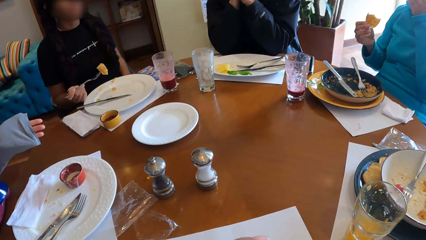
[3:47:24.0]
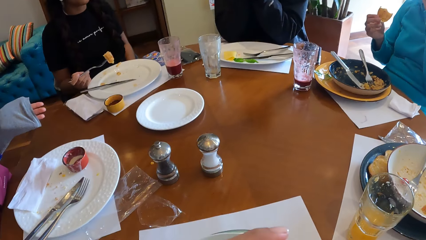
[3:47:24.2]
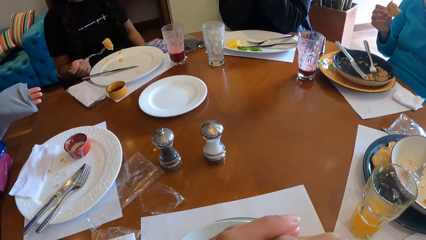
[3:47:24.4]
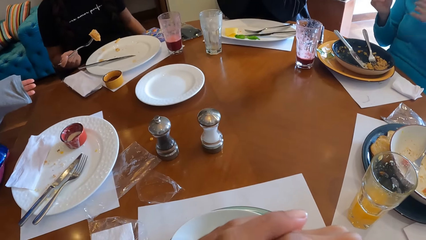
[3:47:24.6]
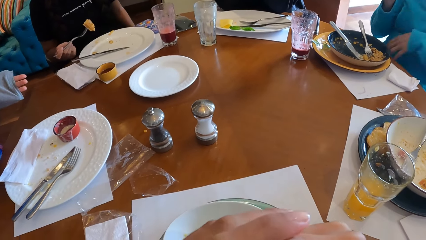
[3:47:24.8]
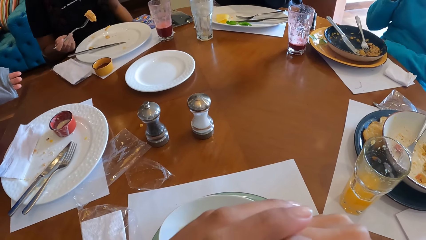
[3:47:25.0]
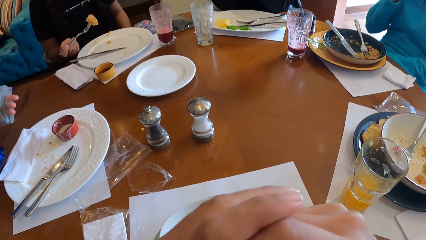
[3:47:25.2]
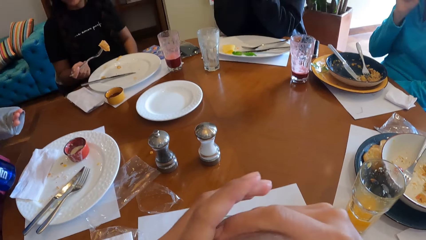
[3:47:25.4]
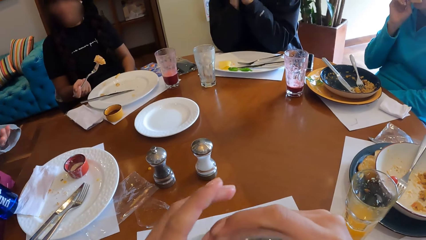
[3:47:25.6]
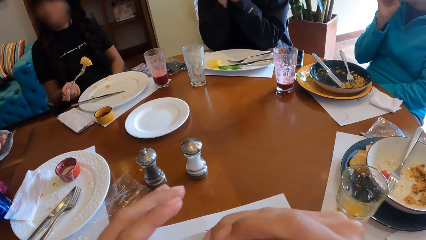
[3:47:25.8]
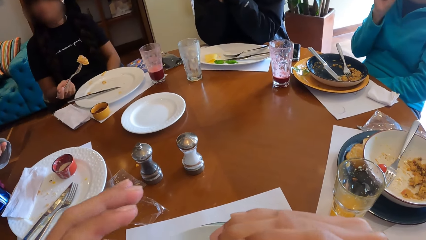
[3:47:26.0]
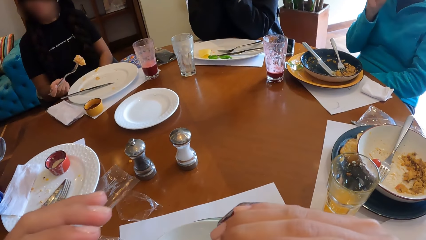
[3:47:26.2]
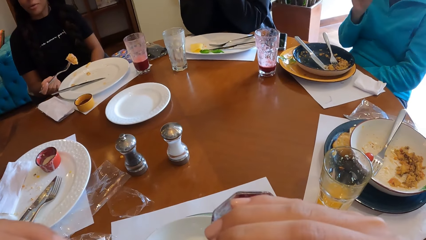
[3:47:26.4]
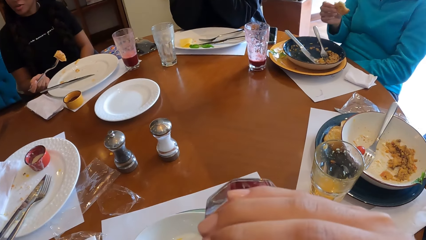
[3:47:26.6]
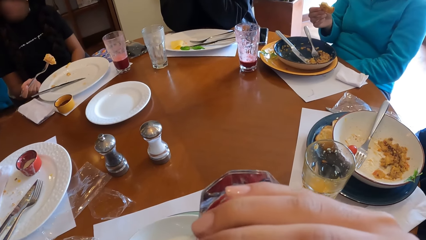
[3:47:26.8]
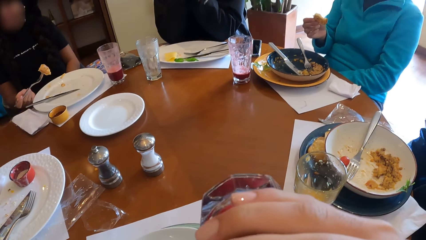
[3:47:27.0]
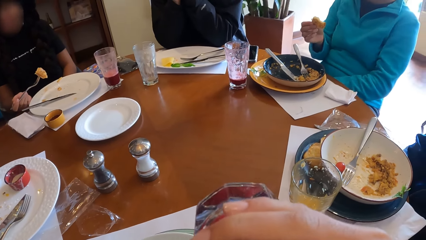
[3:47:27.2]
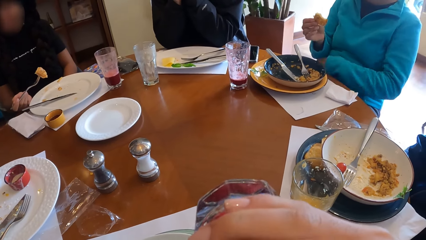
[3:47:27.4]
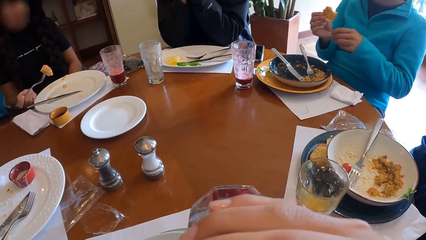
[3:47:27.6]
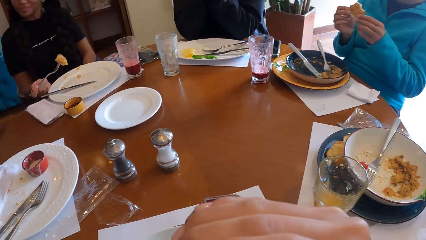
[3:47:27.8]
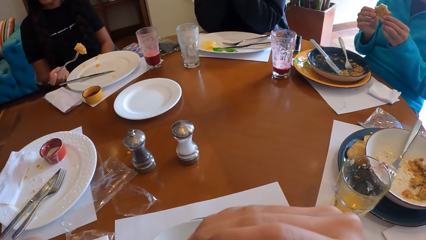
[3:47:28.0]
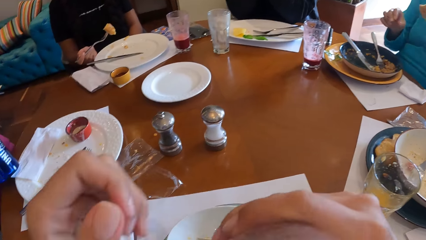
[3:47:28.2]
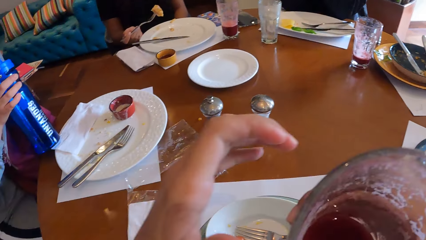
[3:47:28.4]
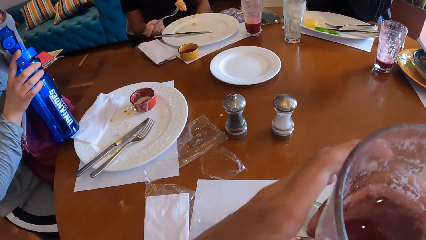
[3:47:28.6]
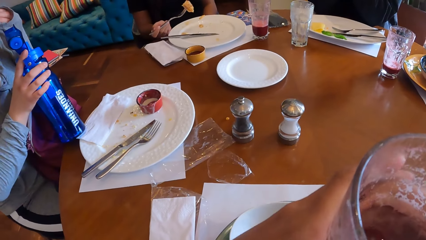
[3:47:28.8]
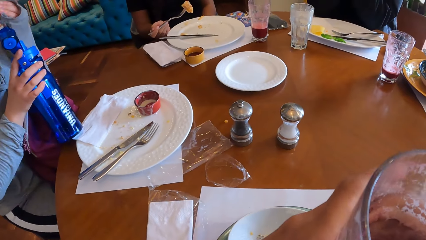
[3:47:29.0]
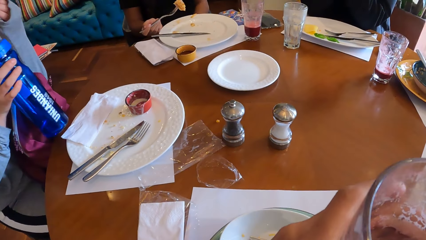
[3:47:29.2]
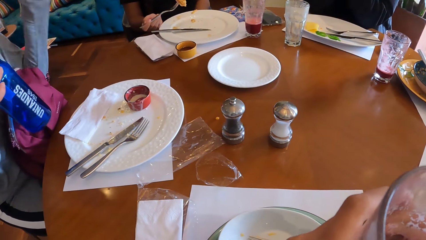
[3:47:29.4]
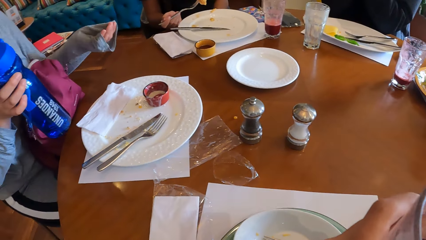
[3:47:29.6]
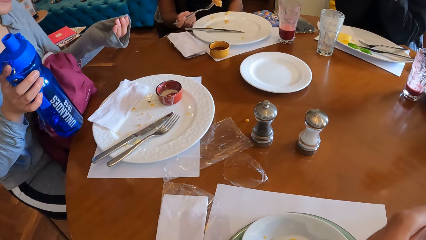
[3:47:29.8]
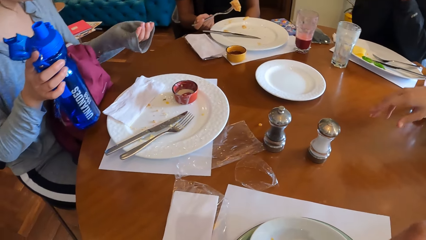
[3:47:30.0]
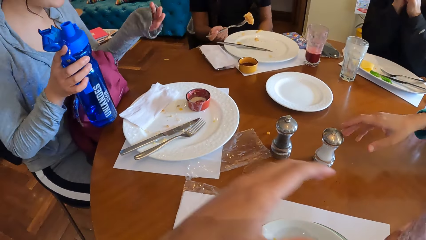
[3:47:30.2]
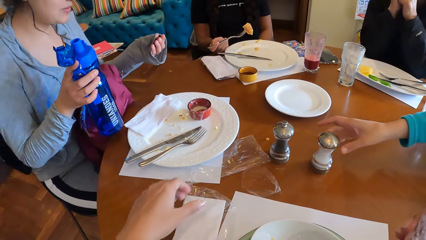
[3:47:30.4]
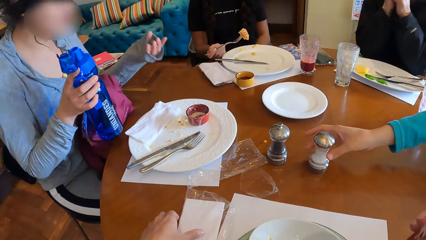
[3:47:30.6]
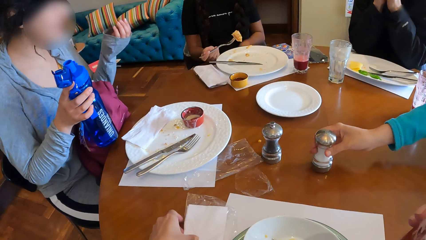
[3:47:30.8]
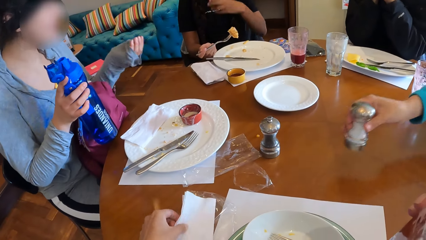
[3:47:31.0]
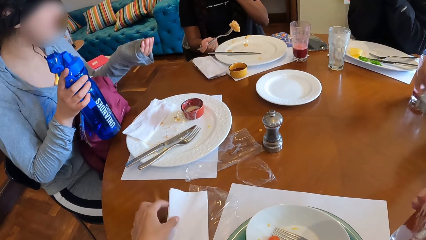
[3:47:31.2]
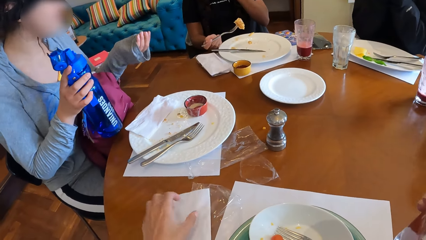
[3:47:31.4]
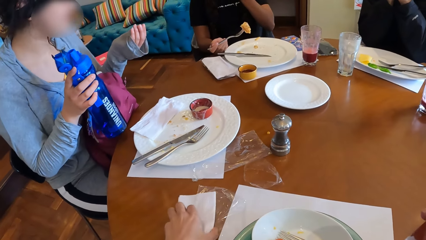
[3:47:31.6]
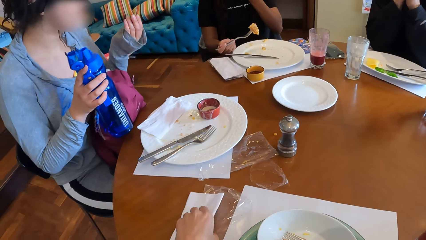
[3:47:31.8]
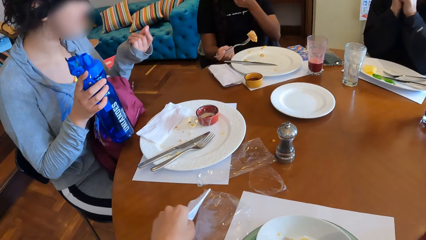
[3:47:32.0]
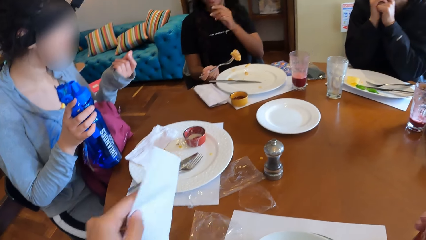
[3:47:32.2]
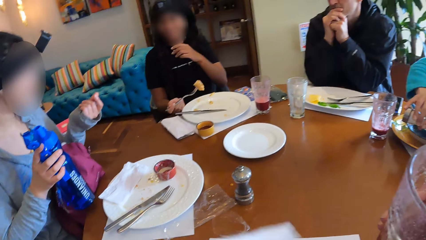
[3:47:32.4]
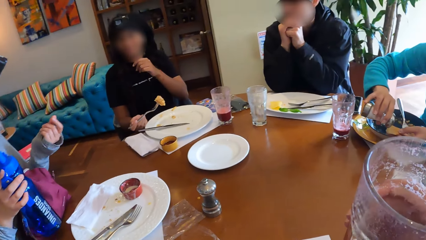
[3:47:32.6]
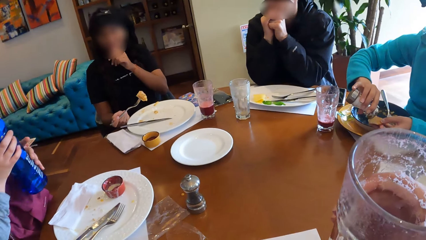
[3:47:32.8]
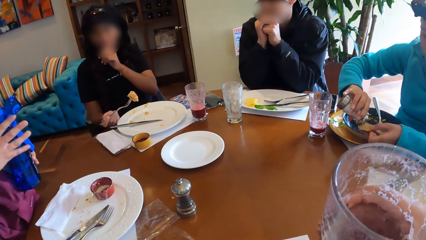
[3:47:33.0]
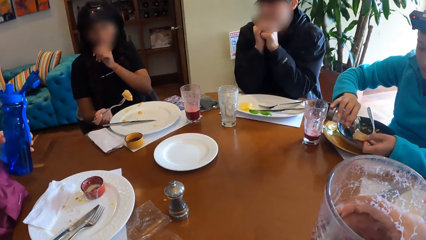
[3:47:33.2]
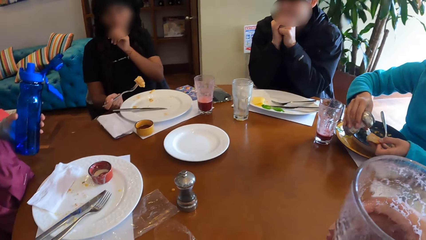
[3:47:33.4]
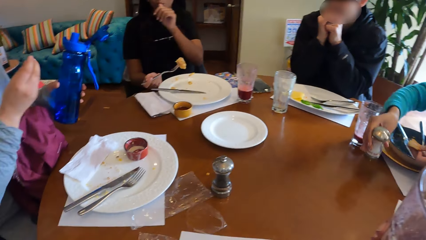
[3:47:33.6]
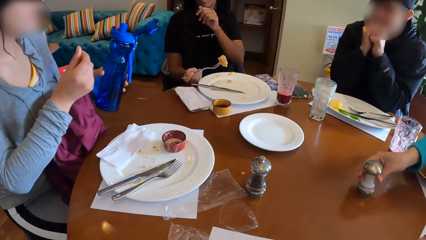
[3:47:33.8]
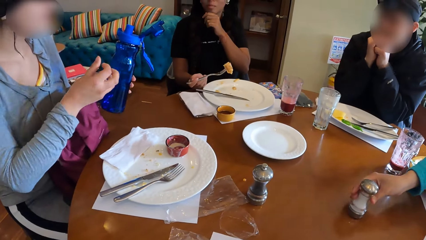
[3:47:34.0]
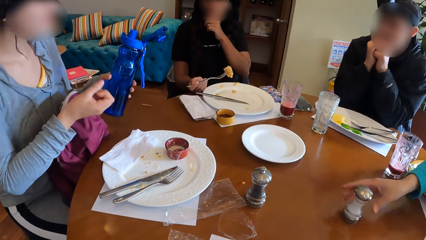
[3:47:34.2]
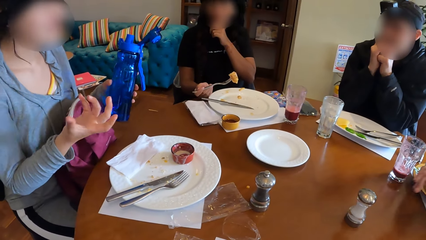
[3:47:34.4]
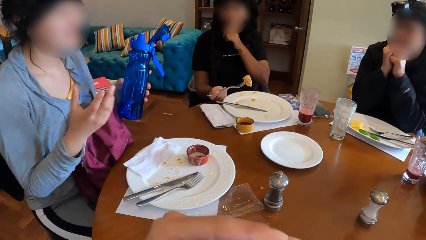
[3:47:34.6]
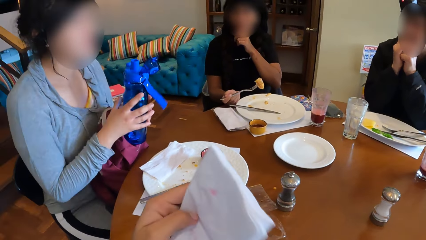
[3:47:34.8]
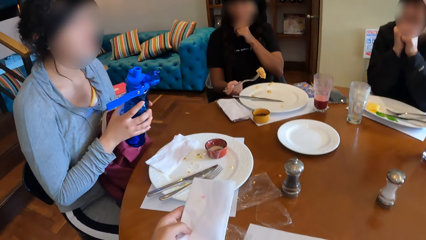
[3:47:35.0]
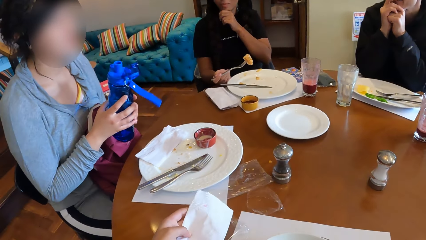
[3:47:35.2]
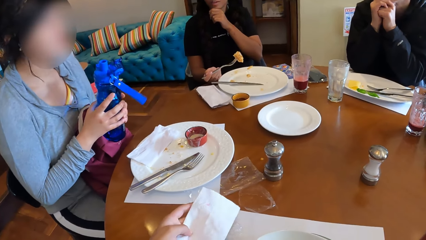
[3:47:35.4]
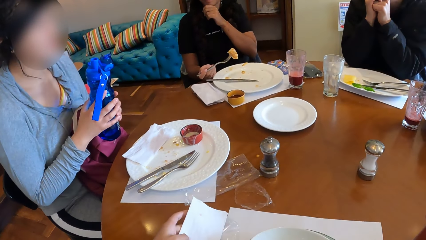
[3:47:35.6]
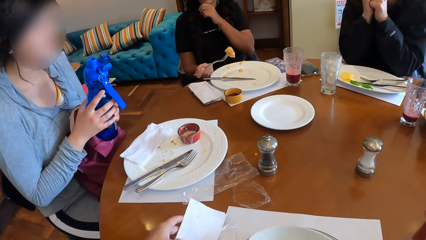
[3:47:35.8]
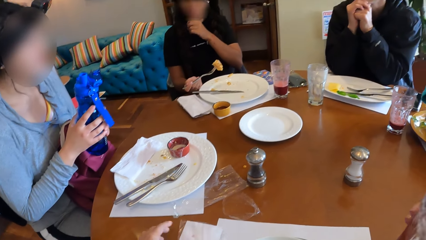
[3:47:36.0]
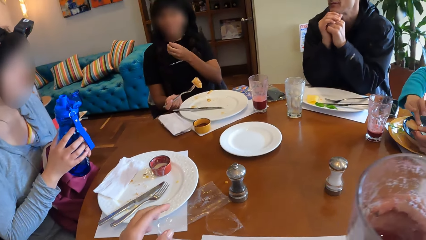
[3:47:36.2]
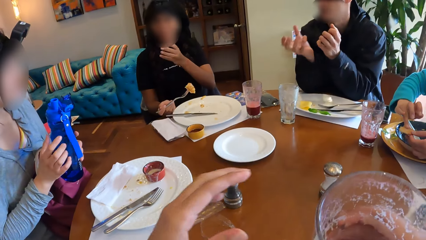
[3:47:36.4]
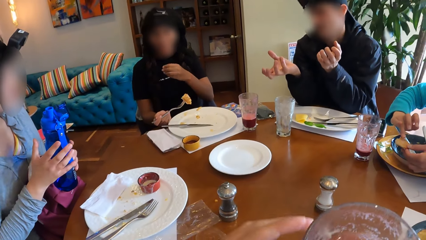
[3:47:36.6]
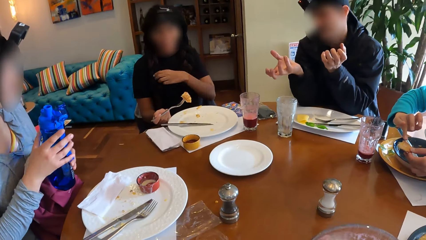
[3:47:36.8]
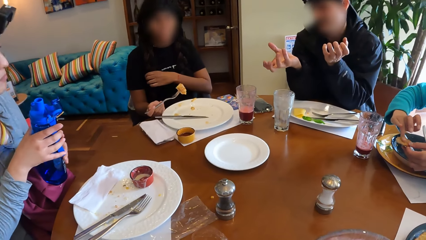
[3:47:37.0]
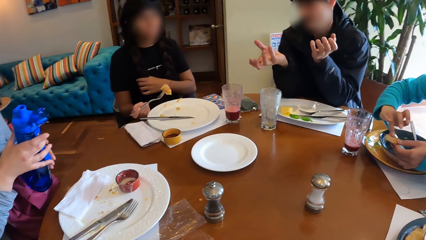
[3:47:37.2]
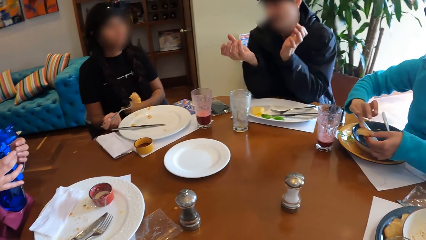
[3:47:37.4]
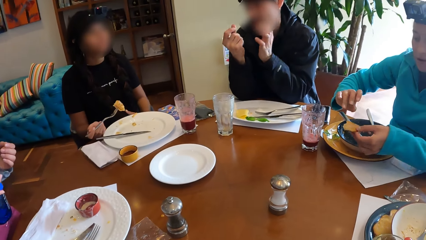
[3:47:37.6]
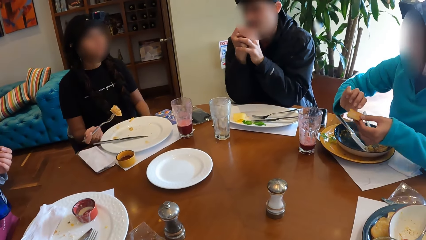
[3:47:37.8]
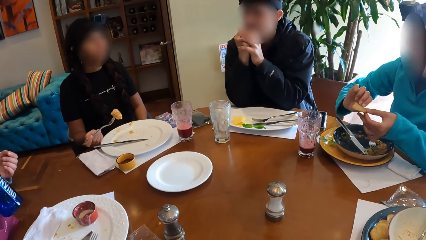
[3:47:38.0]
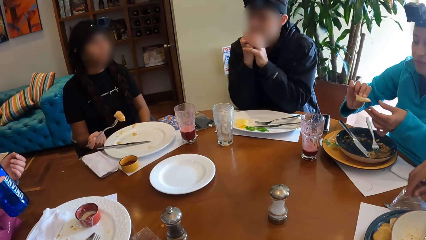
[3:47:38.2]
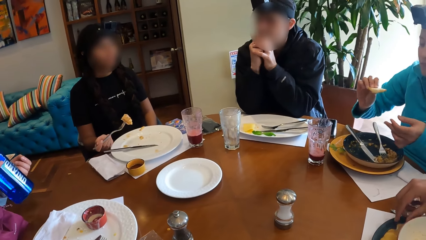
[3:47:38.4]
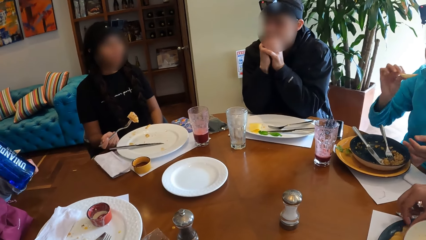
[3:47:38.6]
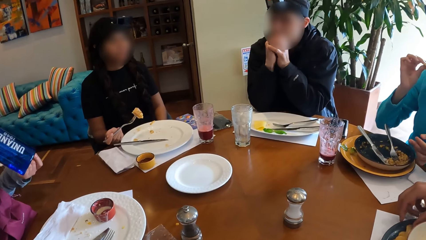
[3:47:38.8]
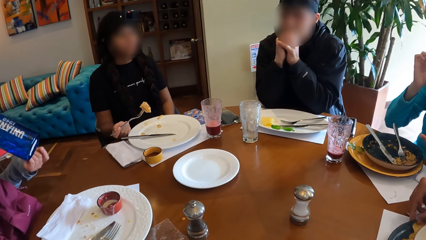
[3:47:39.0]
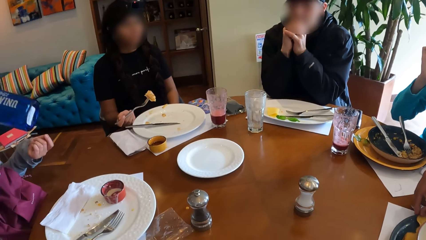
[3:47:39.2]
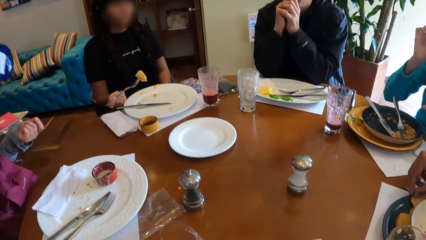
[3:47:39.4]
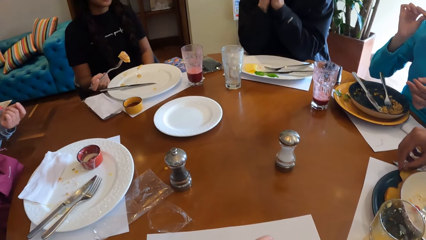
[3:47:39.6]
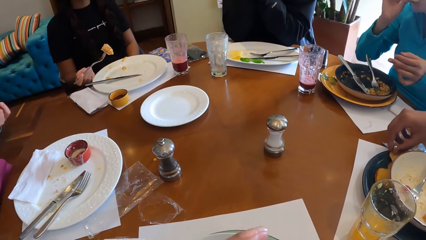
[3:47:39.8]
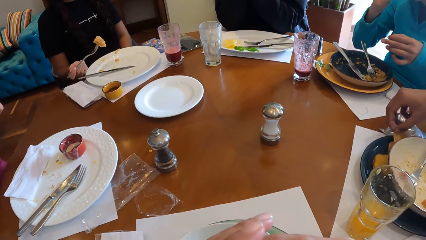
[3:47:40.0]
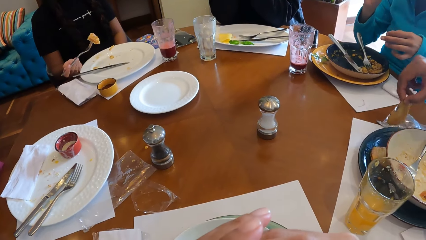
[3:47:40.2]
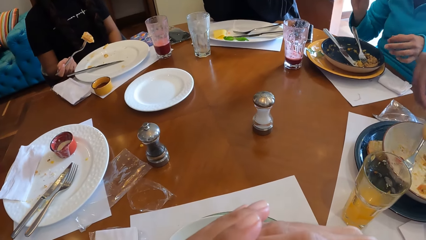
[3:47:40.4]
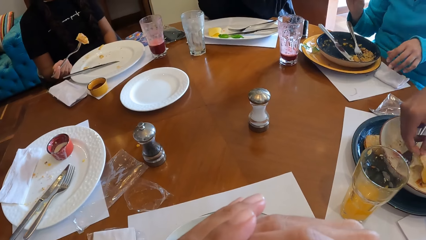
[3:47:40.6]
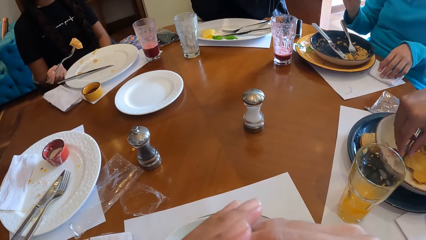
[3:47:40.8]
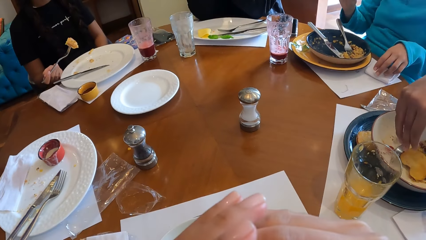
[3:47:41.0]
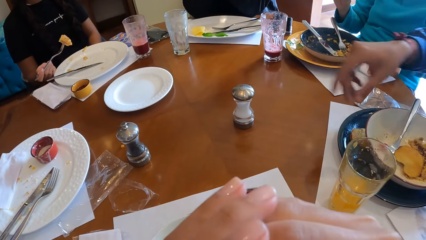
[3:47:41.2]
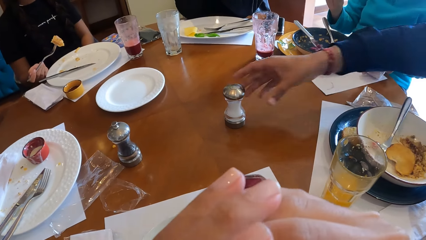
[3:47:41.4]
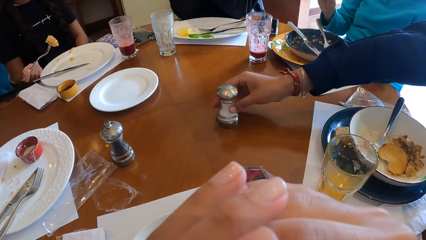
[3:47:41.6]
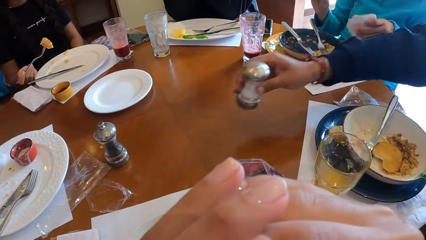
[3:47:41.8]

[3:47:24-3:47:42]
The camera wearer drinks from the cup in her right hand. A woman makes a gesture. Another woman picks up a sugar shaker from the table with her right hand. The camera wearer picks up the paper towel from the table with her left hand. The other woman adds sugar to the cookie with the sugar shaker in her right hand and drops the sugar shaker on the table with her right hand. The first woman makes a gesture. The camera wearer drops the paper towel on the table with her left hand. A man makes a gesture. The other woman eats the cookie with her right hand. The man picks up a cookie from a plate on the table with his right hand and drops the cookie in a plate on the table with his right hand. The camera wearer drinks from the cup with both hands. The other woman picks up a paper towel from the table with her left hand. The man picks up the sugar shaker from the table with his right hand.
